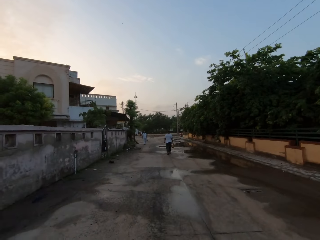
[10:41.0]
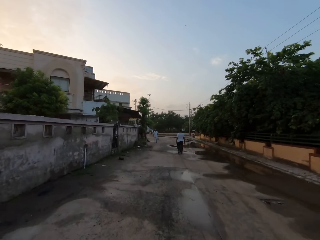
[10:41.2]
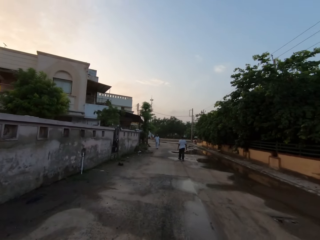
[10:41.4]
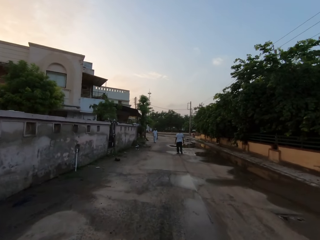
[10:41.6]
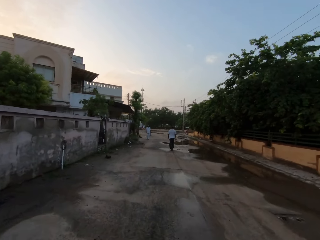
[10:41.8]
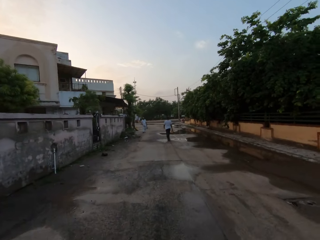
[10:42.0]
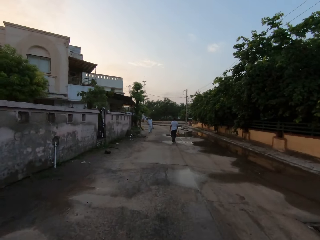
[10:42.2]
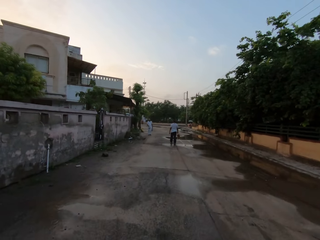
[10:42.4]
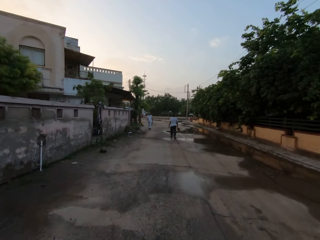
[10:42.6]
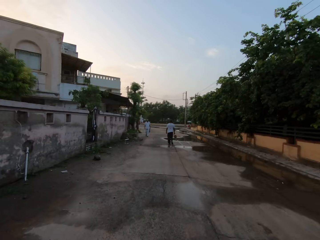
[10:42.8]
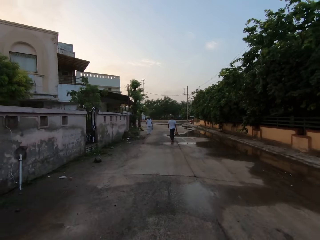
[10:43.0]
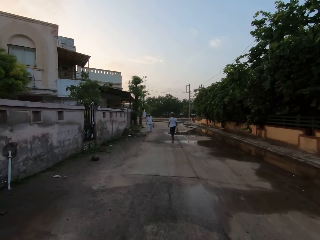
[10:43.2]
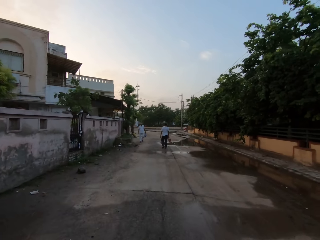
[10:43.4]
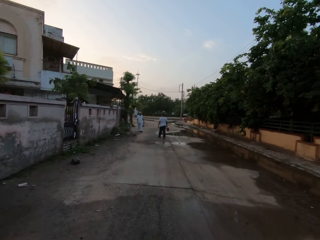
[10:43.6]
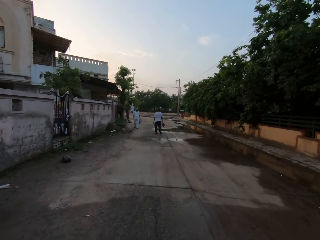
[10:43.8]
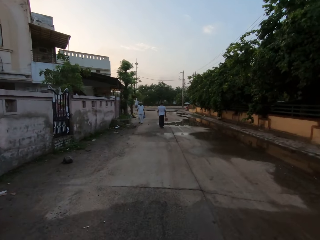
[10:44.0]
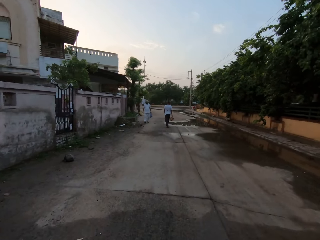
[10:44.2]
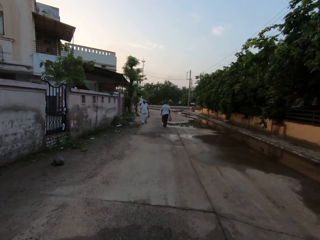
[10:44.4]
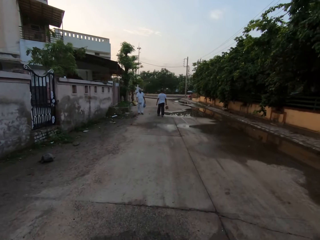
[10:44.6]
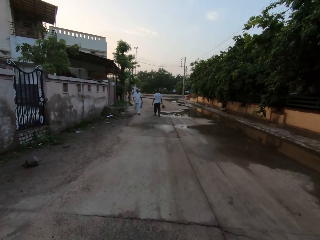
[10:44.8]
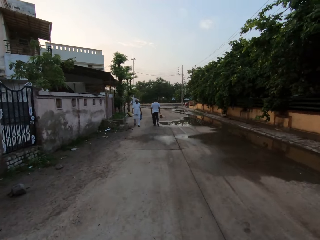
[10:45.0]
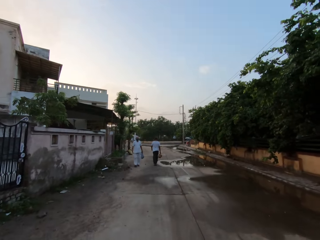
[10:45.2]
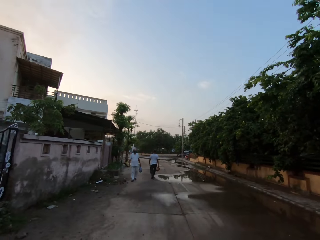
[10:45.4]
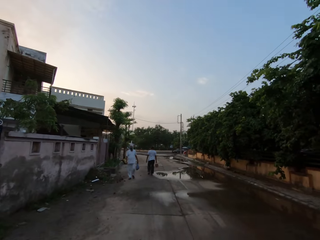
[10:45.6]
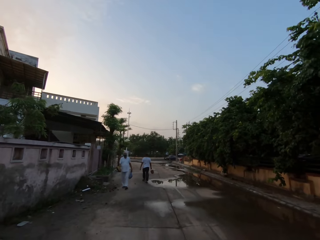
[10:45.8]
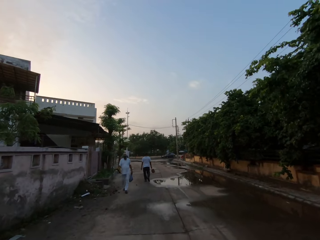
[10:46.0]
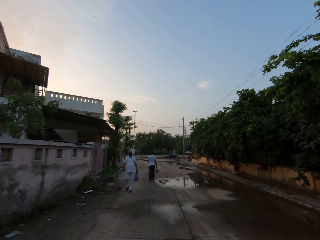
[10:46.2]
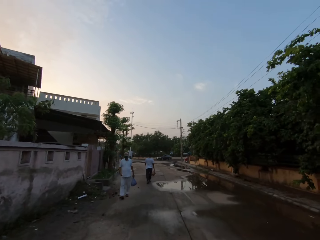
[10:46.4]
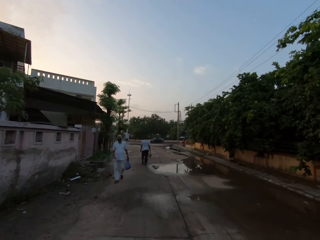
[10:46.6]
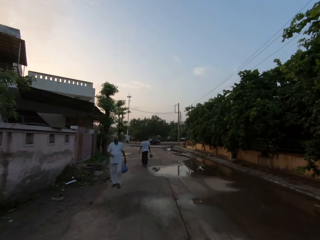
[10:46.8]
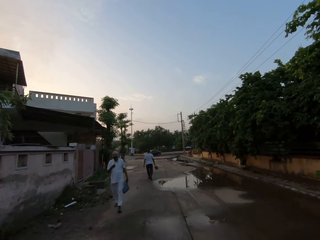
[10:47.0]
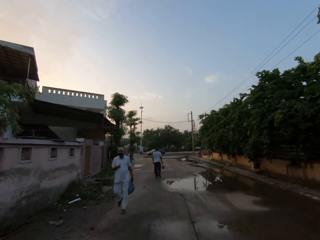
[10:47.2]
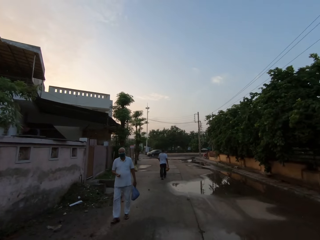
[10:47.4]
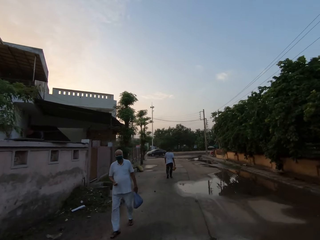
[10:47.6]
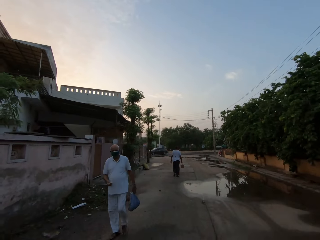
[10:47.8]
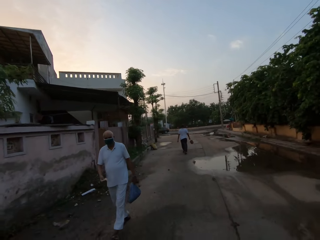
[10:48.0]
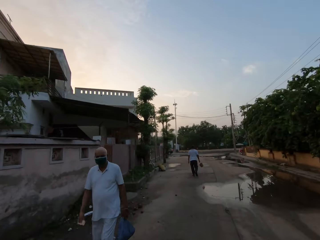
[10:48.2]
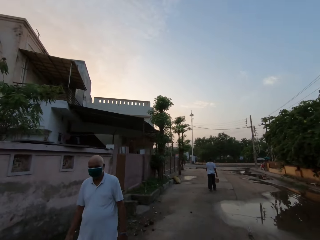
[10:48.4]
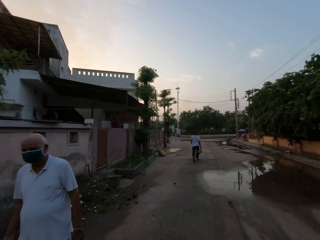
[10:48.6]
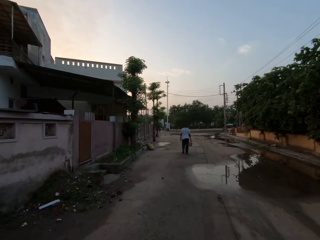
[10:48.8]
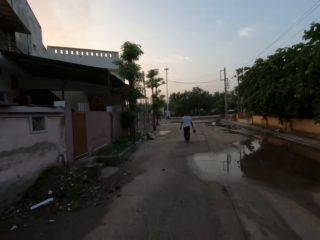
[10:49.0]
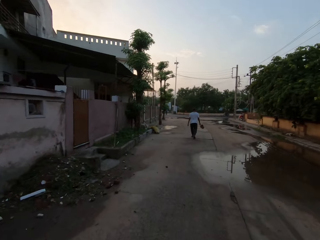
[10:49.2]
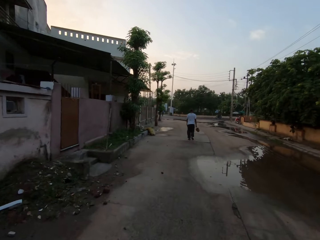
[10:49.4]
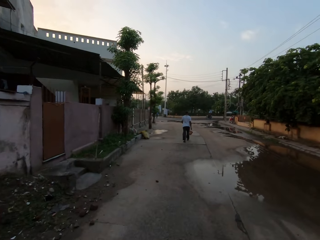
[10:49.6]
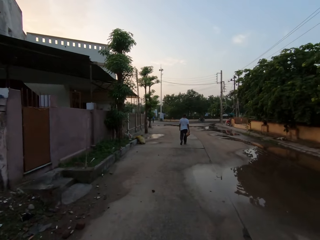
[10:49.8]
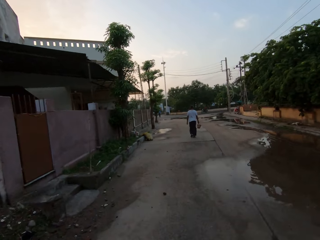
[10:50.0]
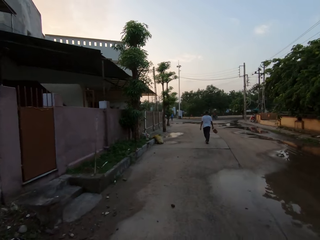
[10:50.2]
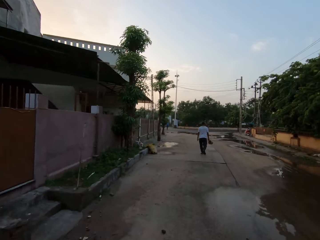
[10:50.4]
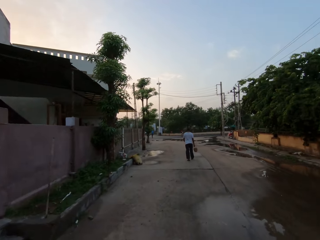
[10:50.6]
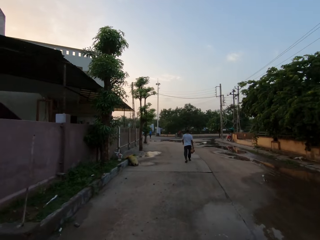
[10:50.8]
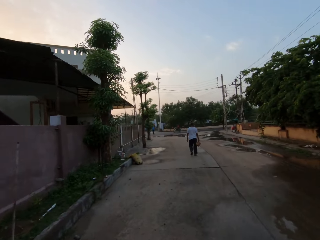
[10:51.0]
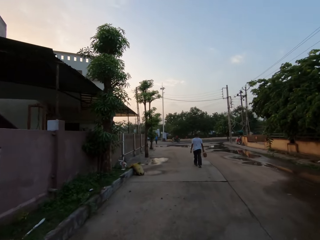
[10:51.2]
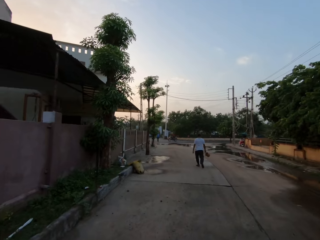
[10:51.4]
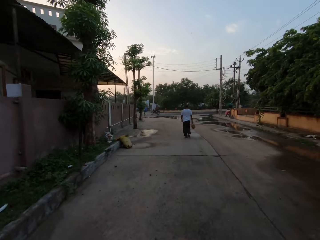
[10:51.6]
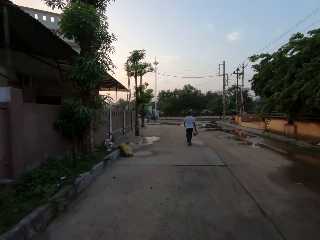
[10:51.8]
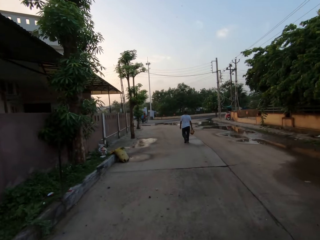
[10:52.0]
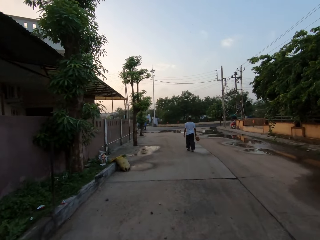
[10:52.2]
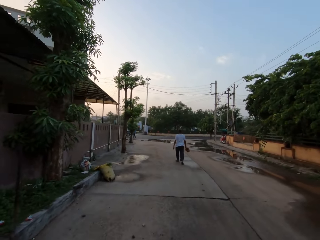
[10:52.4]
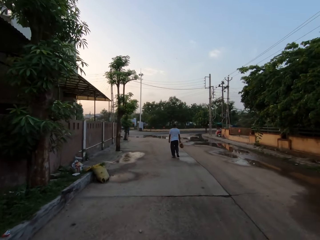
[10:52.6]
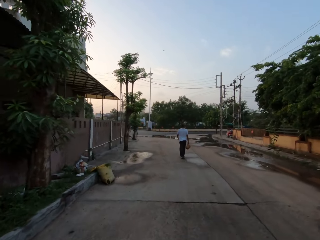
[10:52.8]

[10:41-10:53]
The man speaks to the camera wearer. The camera wearer speaks to the man. The man speaks to the camera wearer. The camera wearer speaks to the man. The man speaks to the camera wearer. Another man walks with a paper bag on hand towards the camera wearer. The camera wearer speaks to the first man. They walk past the other man on the road. They speak to the first man. The first man speaks to the camera wearer. The camera wearer speaks to the first man.

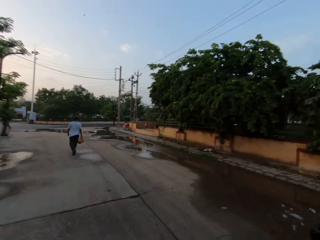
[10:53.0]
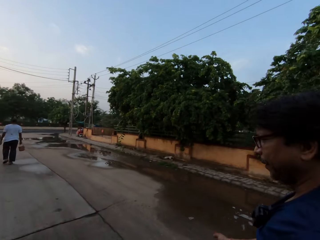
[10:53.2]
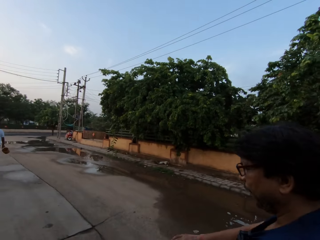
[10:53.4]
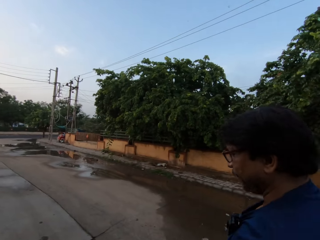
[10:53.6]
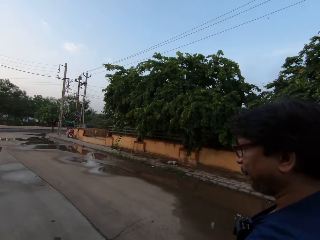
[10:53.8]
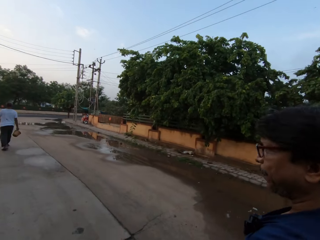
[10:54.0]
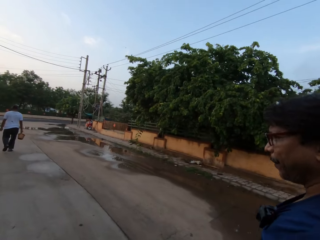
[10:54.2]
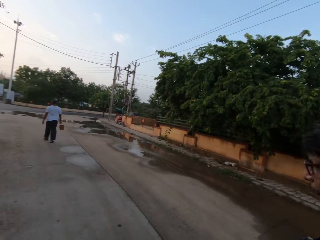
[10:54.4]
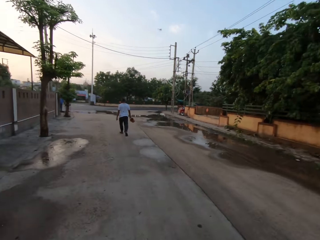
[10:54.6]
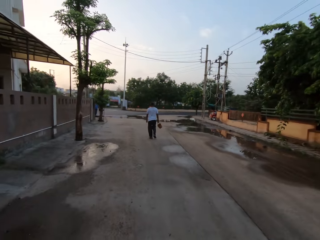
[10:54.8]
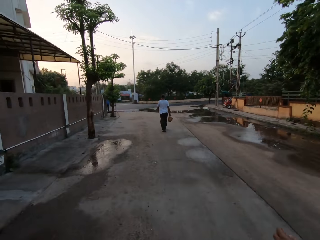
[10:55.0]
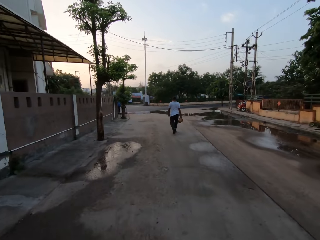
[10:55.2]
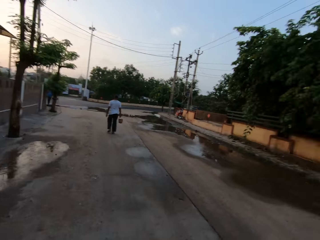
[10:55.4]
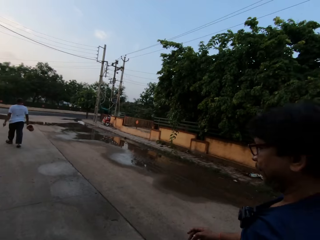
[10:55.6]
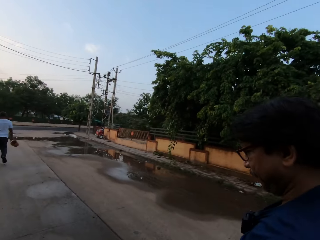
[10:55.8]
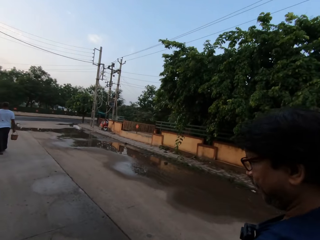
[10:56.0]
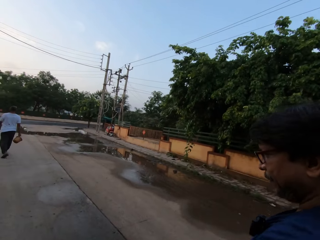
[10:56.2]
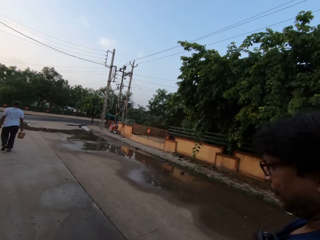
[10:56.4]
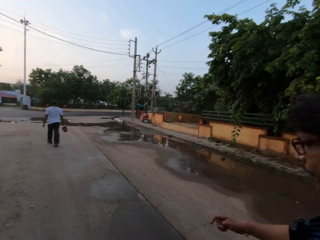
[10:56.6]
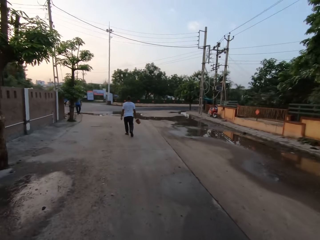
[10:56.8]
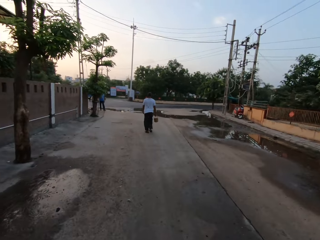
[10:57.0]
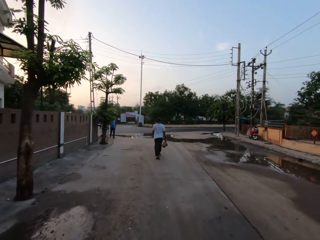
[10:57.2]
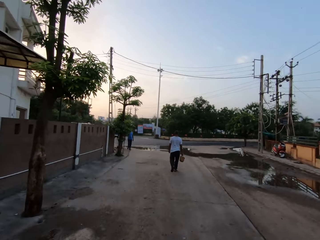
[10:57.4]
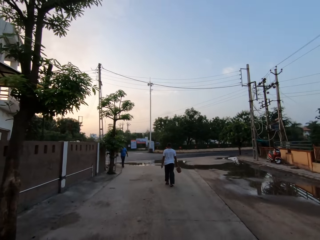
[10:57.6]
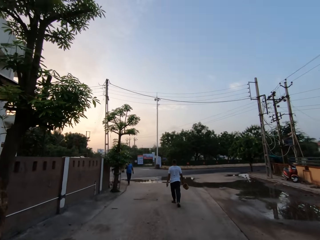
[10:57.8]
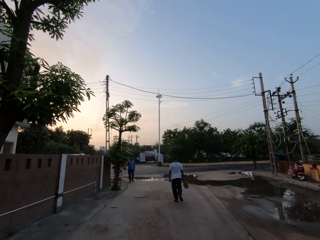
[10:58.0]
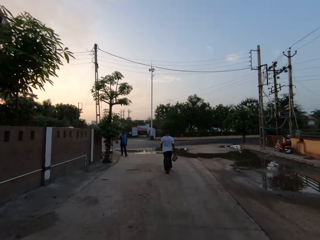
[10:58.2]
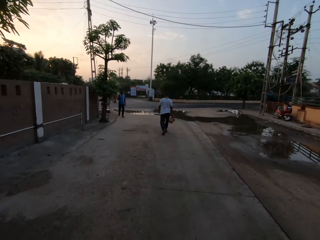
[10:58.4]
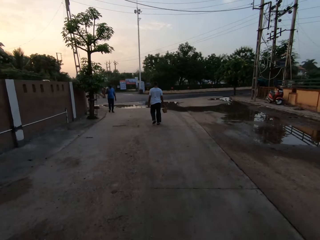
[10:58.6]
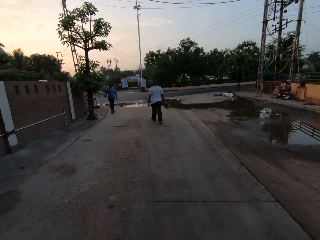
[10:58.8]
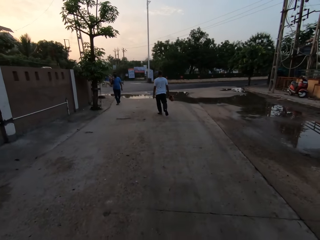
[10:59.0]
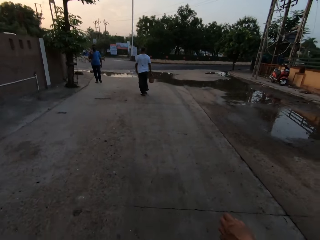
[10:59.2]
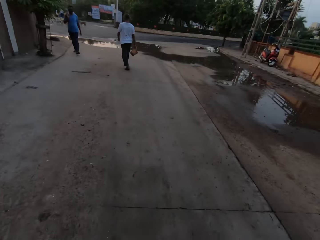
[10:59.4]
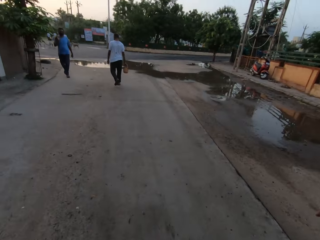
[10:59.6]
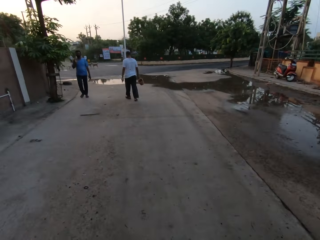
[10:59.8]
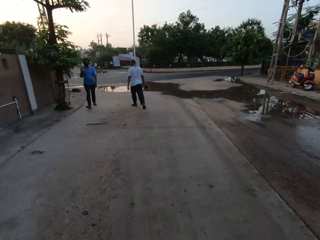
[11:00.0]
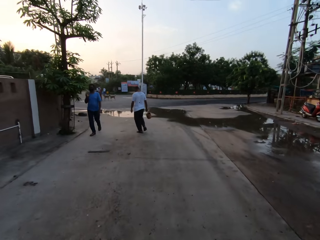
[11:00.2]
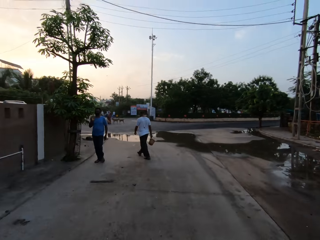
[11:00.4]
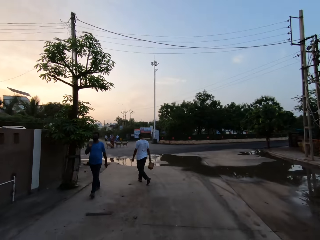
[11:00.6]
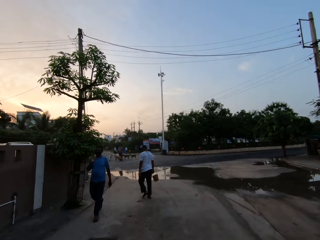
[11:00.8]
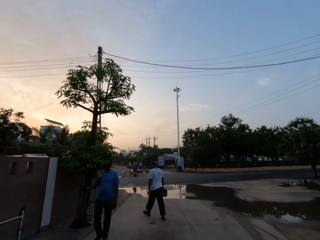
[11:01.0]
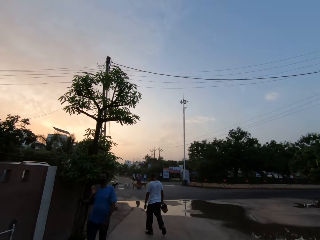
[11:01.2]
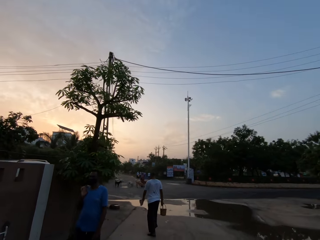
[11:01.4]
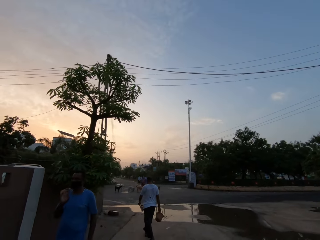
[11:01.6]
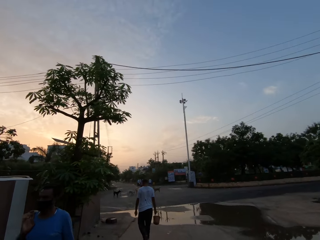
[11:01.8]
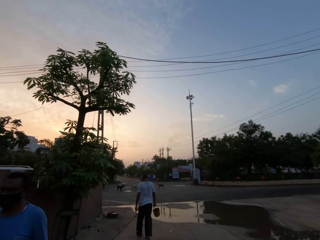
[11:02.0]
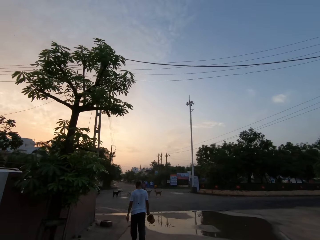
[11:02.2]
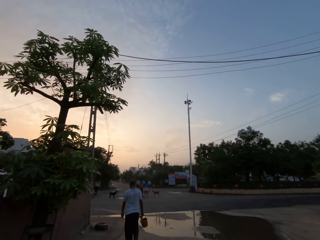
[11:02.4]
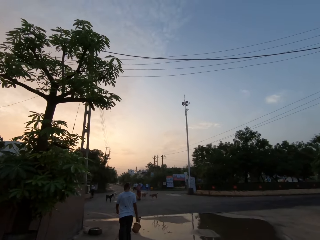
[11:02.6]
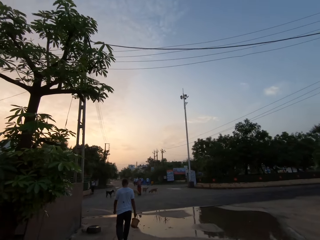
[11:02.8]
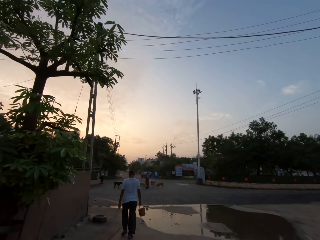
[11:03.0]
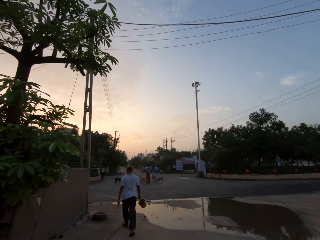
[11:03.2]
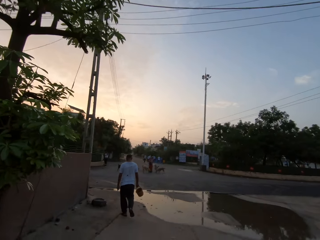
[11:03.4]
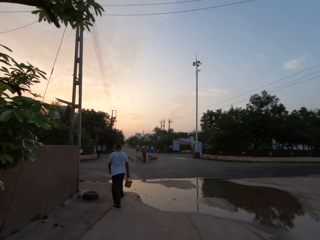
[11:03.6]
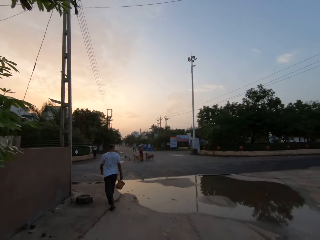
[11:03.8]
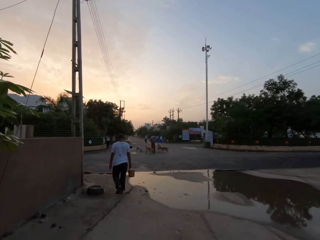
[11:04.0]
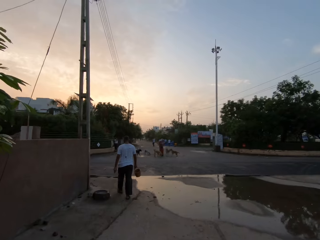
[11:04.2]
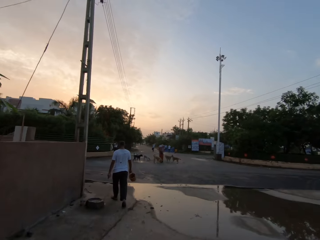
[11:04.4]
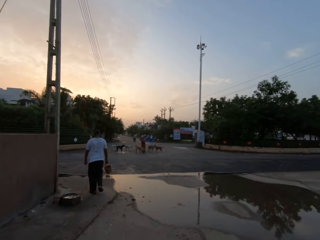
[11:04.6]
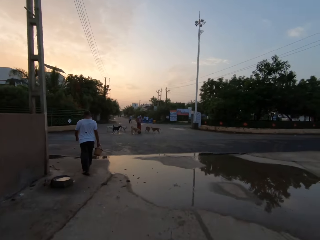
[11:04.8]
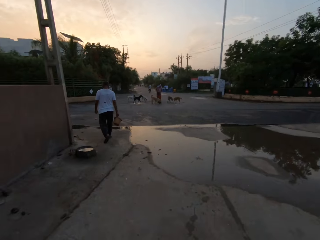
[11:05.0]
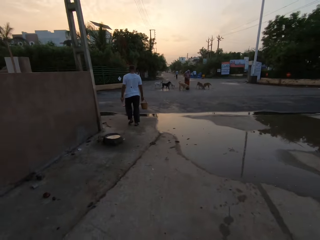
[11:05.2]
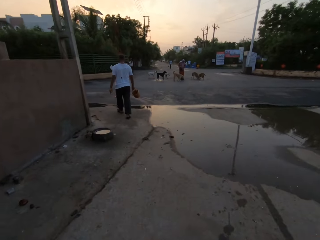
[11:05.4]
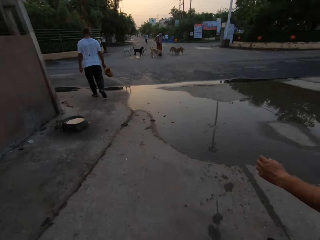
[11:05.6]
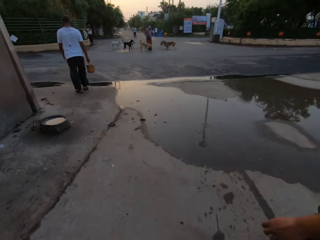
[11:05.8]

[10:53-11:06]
The camera wearer turns towards the man. The man speaks to the camera wearer. The camera wearer interacts with the man. They turn away from the man, speak to the man, turn towards the man and turn away from the man. The man speaks to the camera wearer. The camera wearer speaks to the man. They speak to the man again. Another man walks towards the camera wearer. The camera wearer walks past the other man on the road. The first man speaks to the camera wearer. The camera wearer speaks to the first man. They interact with the first man.
